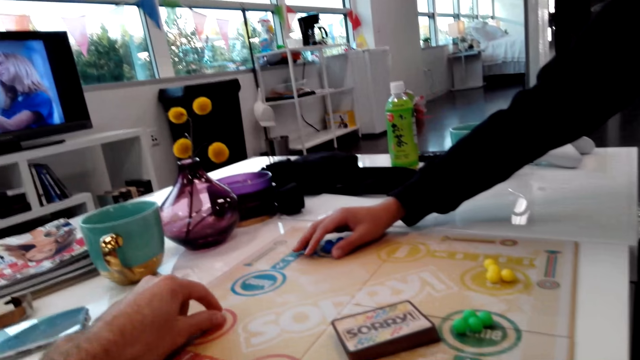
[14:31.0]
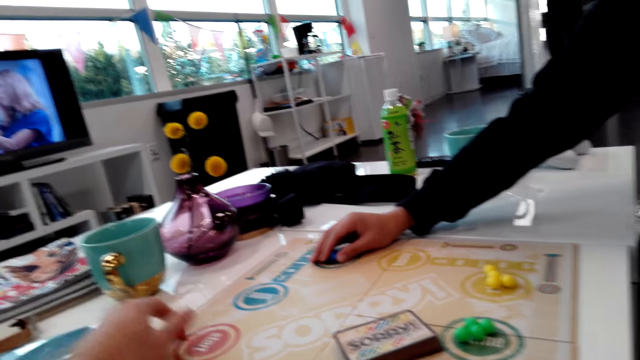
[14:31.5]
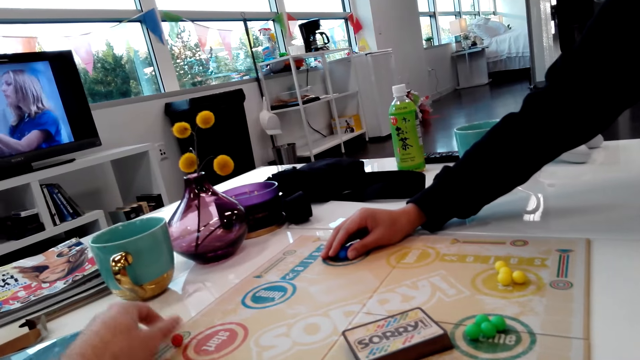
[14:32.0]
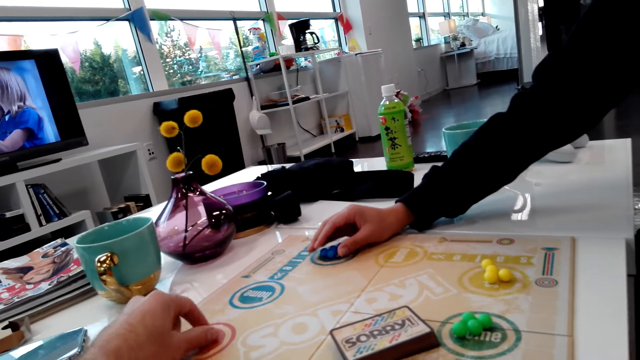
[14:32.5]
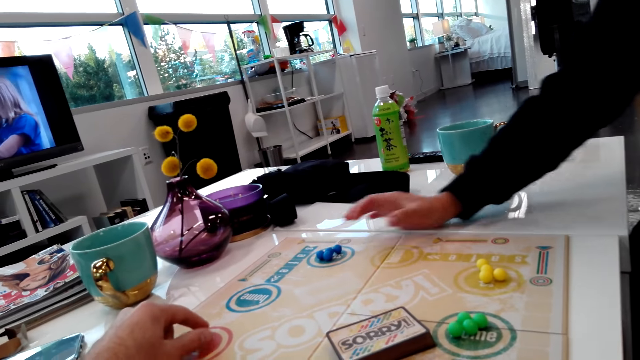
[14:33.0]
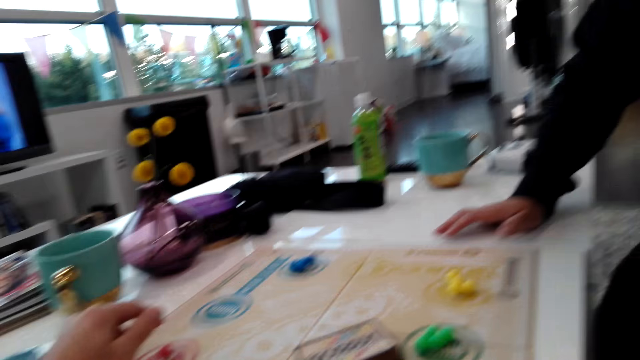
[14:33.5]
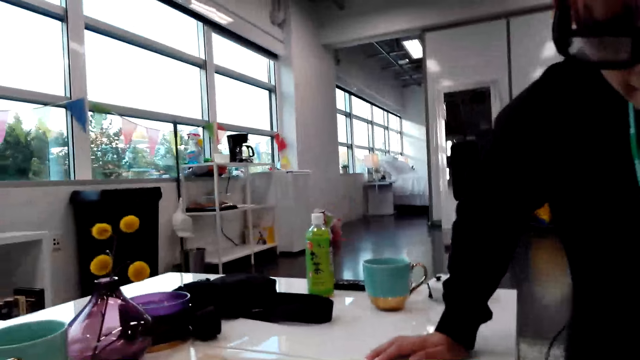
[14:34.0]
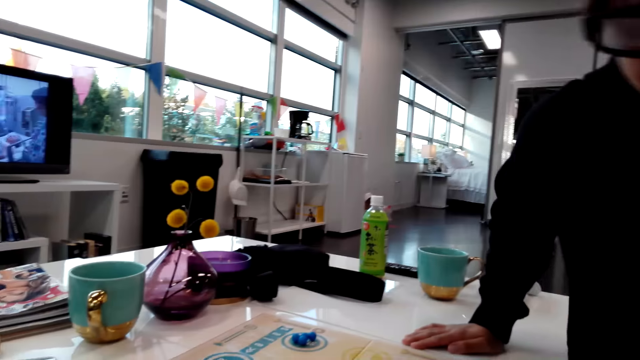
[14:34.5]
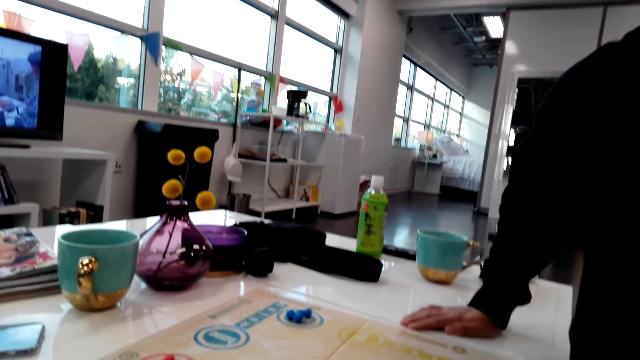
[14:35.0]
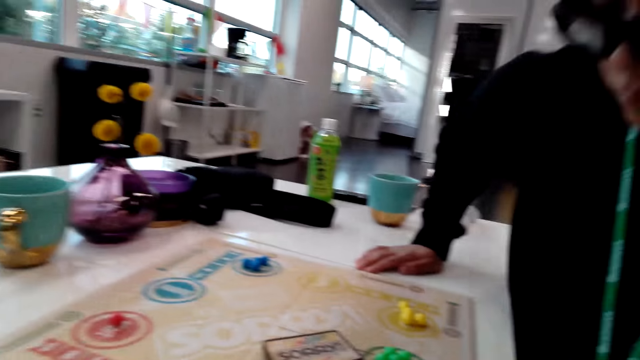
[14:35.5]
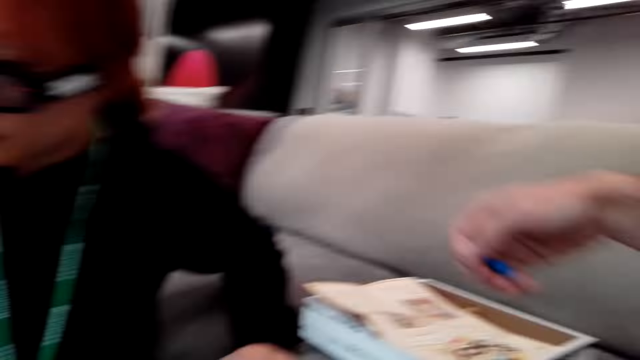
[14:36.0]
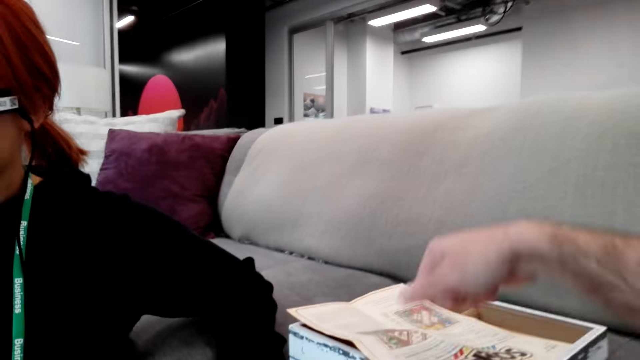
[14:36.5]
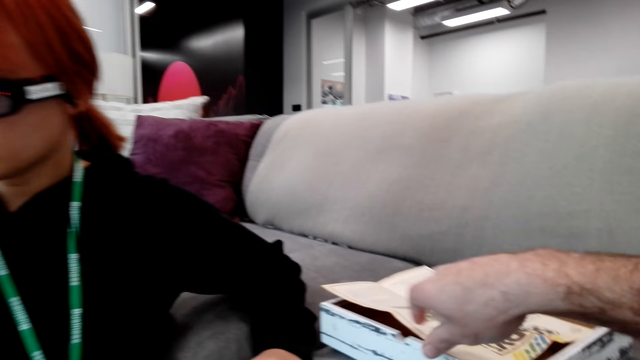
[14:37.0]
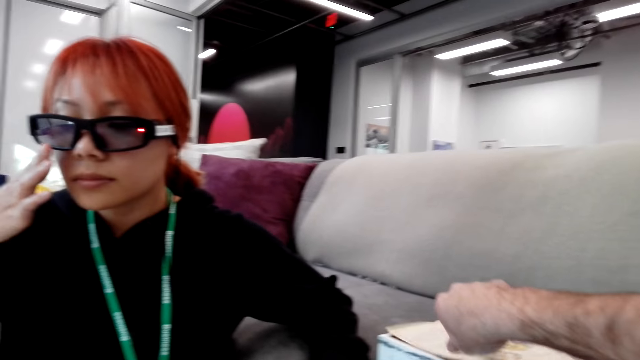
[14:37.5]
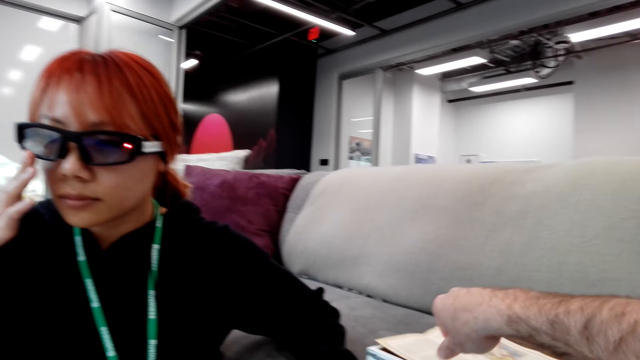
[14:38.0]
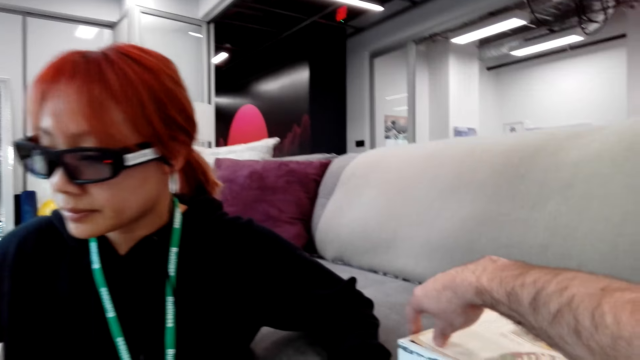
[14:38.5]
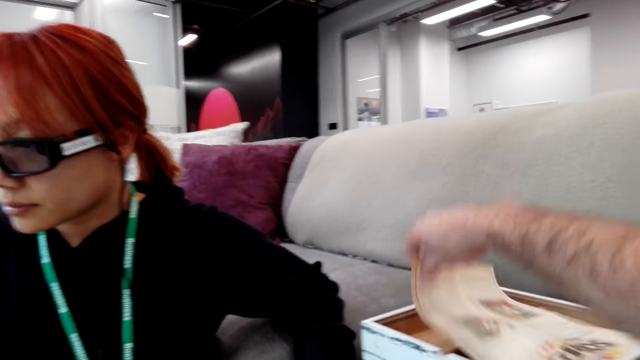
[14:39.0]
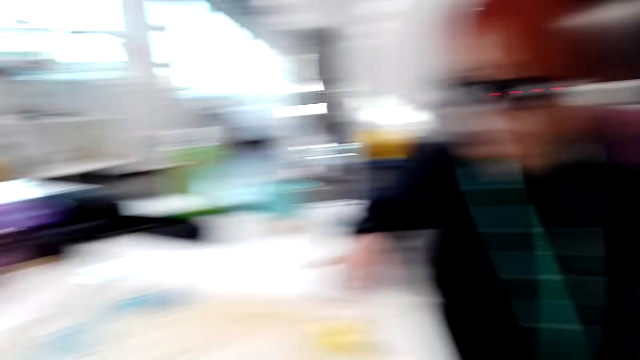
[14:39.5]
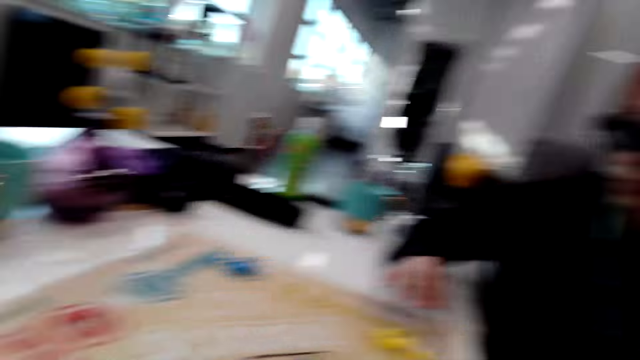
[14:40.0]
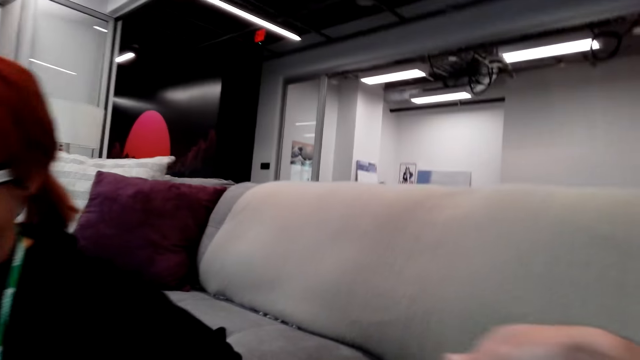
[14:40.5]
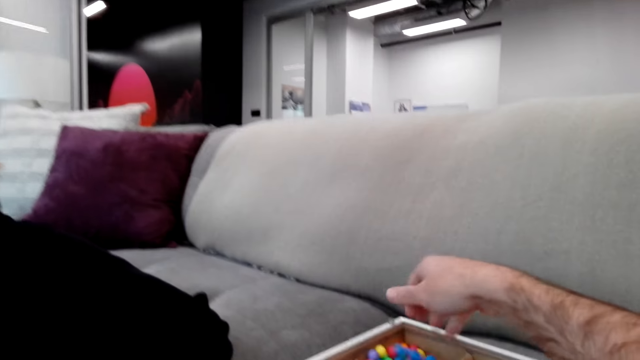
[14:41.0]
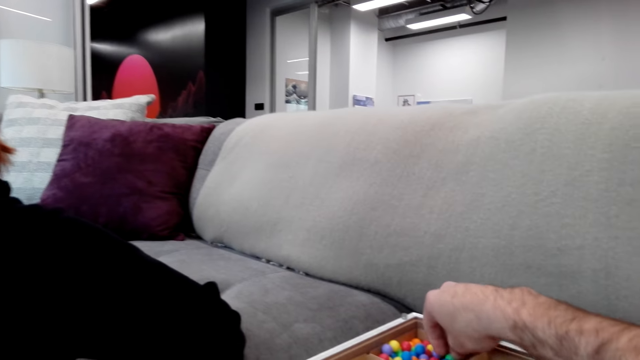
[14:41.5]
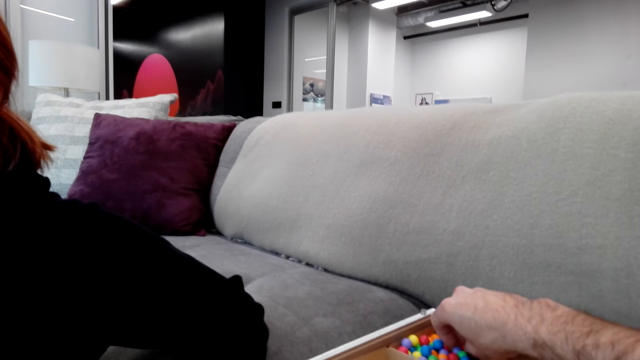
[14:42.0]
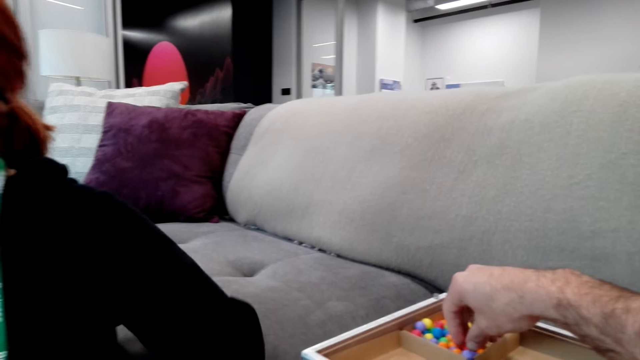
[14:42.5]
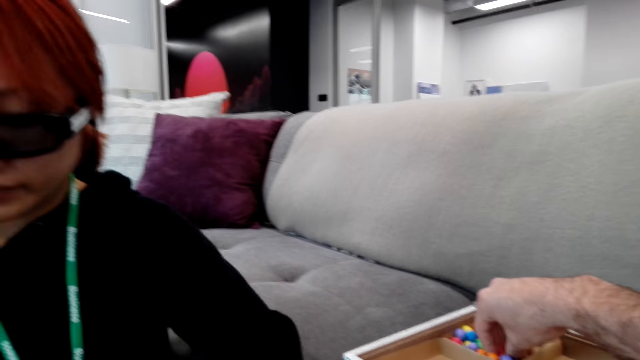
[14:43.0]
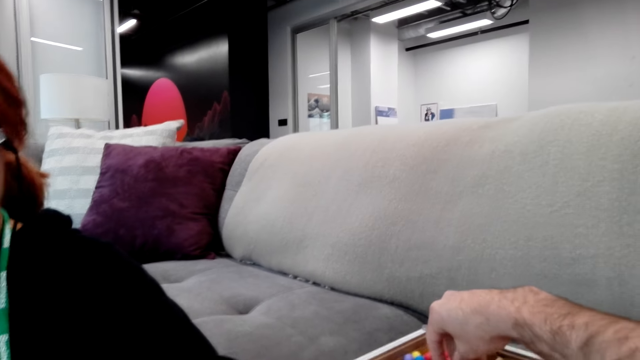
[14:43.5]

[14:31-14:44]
The camera wearer talks to a person. The person kneels on the floor. The camera wearer looks around. They pick a paper on a wooden design box. They look around. They put the game marbles in the wooden design box. They collect the game marbles in the wooden design box.

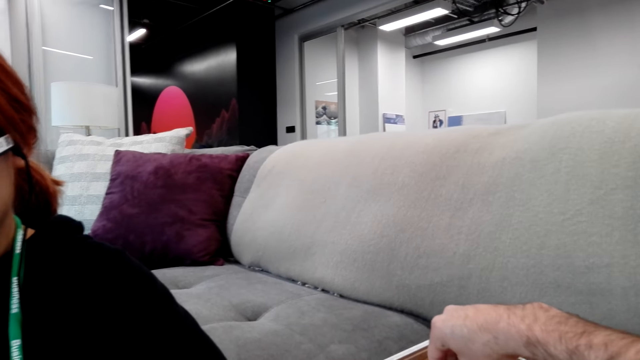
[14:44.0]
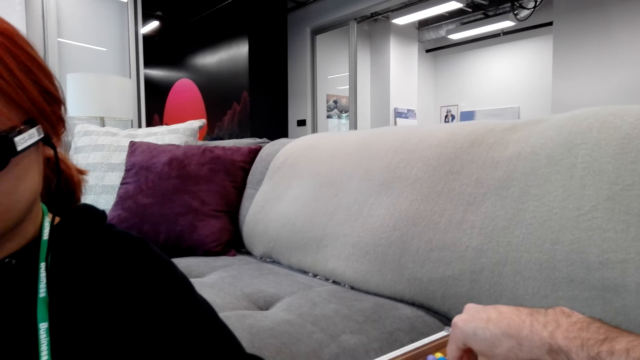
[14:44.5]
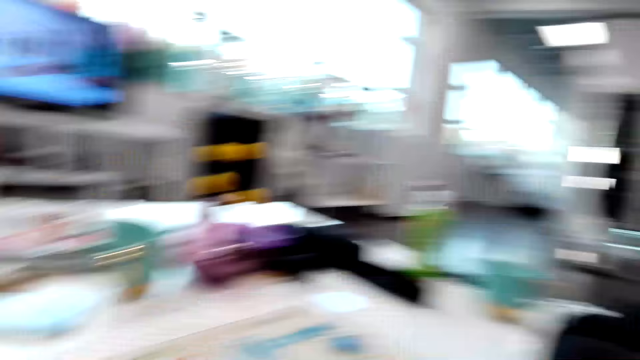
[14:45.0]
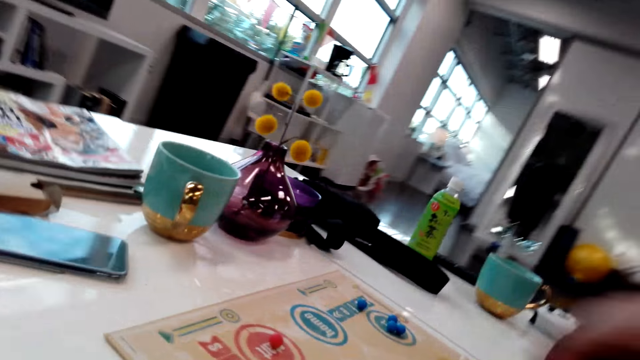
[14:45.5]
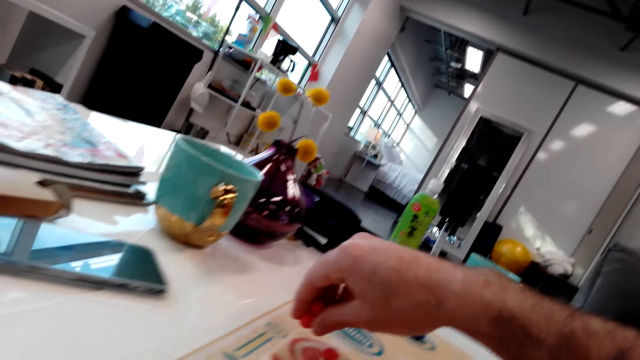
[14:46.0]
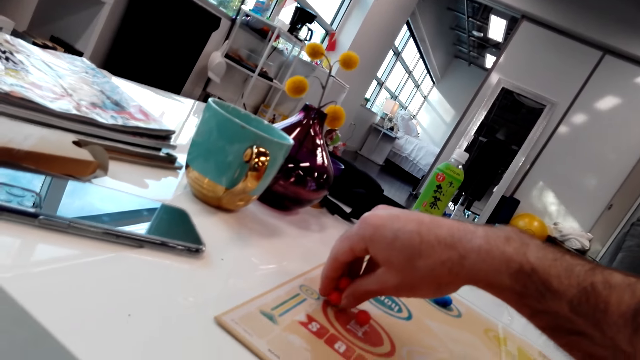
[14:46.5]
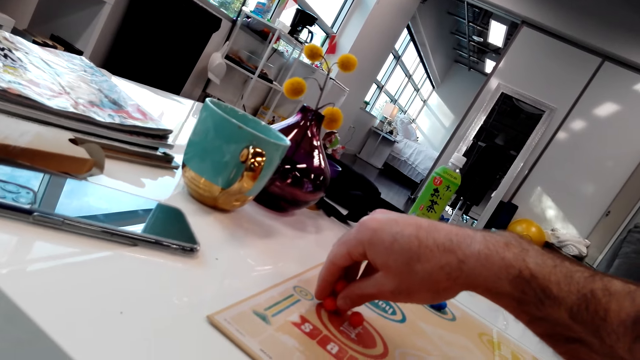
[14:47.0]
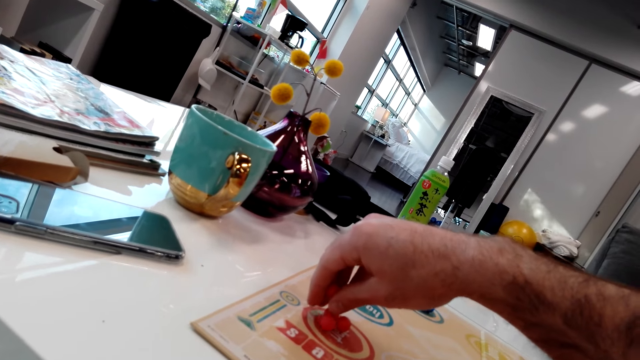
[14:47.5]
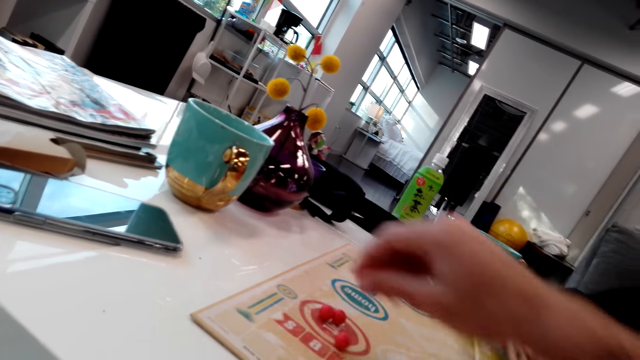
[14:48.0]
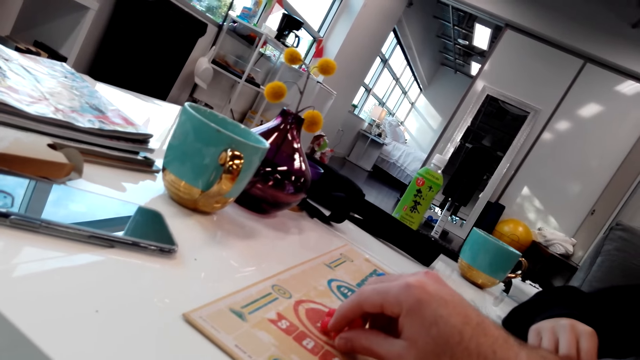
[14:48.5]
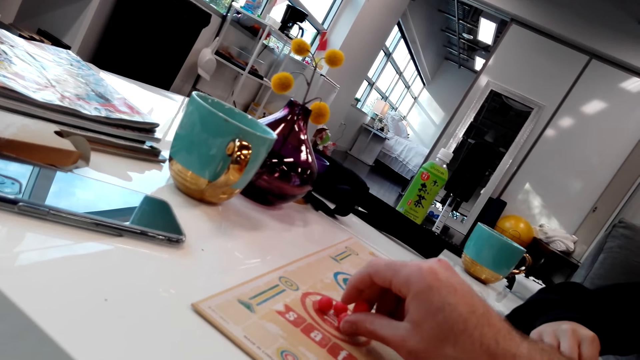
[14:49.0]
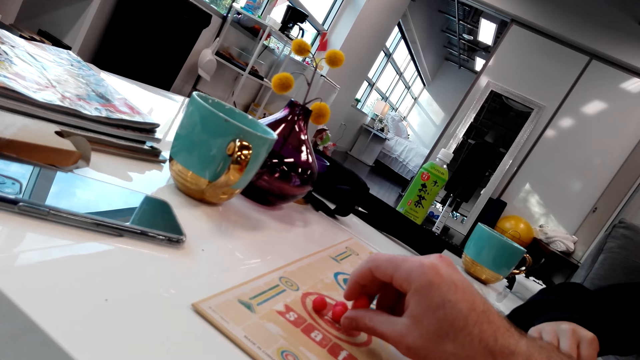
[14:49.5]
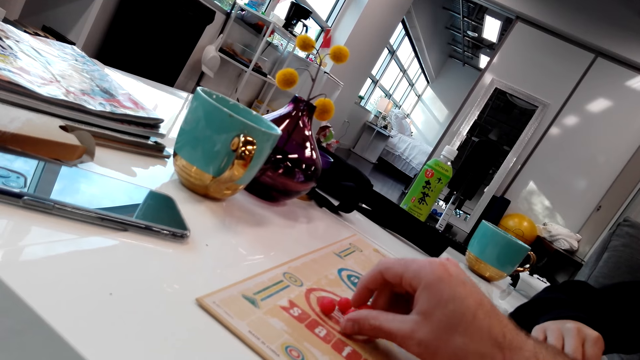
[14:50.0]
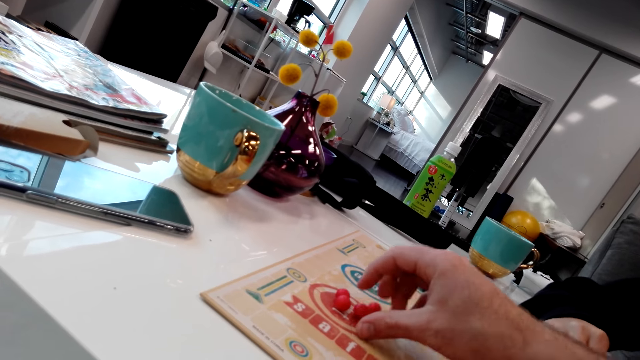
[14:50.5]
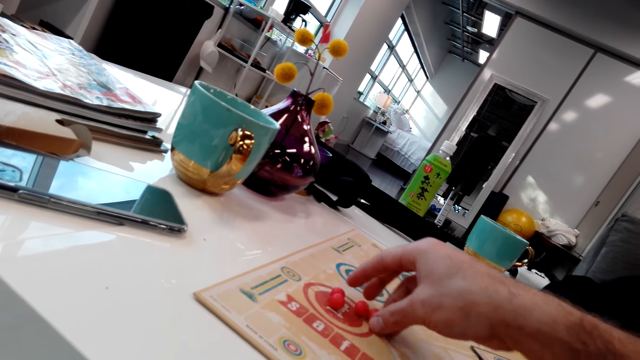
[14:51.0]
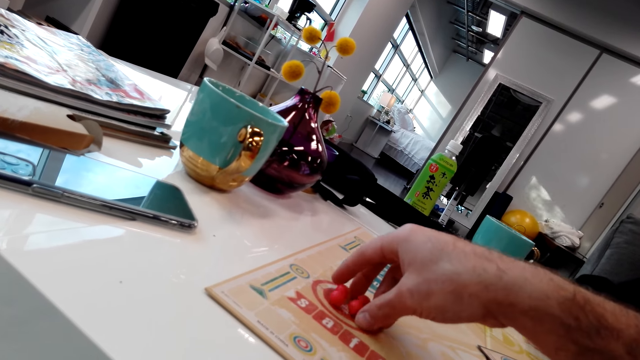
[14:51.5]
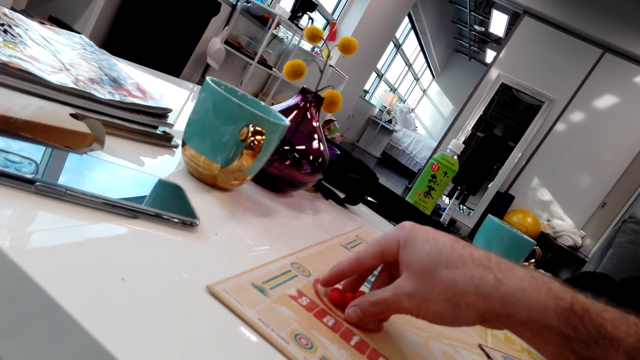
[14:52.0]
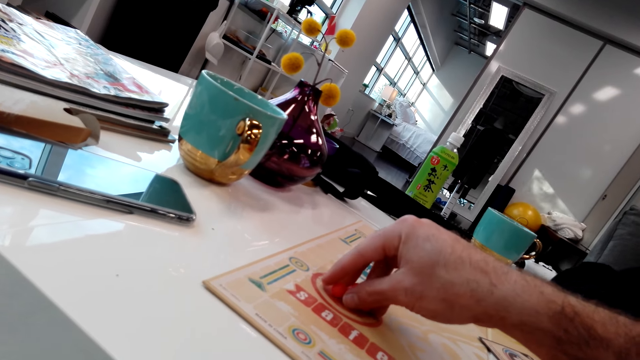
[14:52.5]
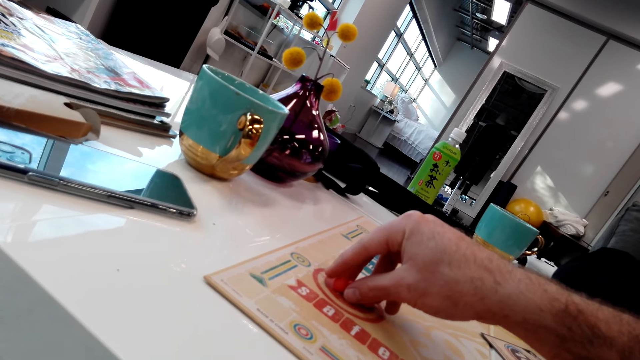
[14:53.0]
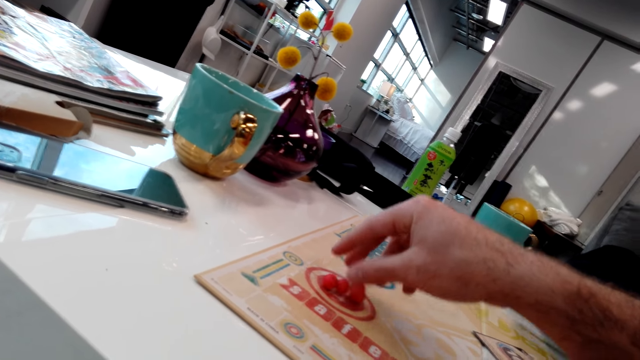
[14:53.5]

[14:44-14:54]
A person talks to the camera wearer. The camera wearer looks around. They put the game marbles or pebbles on the cardboard. They hold the pebble.
